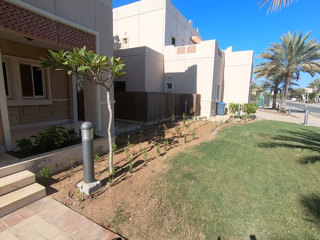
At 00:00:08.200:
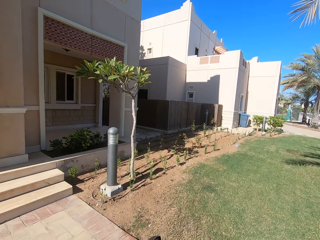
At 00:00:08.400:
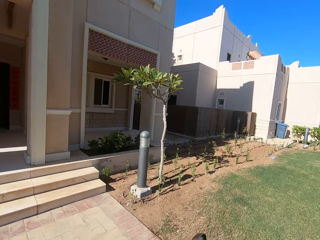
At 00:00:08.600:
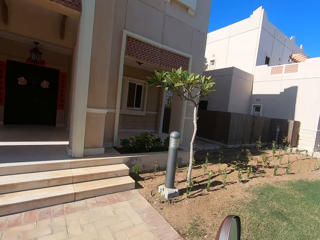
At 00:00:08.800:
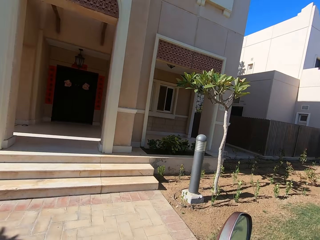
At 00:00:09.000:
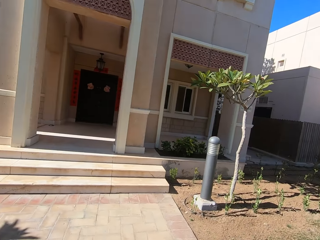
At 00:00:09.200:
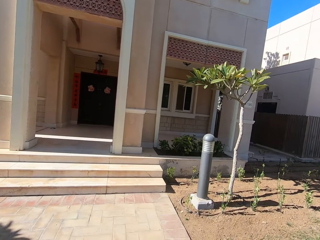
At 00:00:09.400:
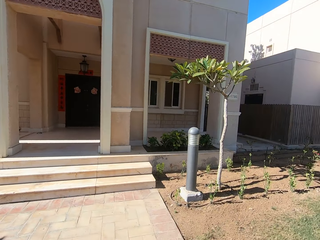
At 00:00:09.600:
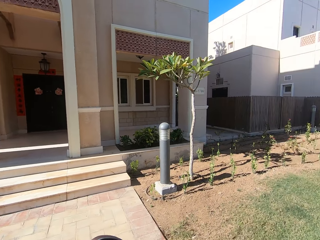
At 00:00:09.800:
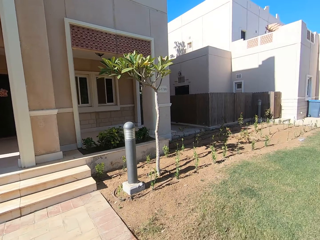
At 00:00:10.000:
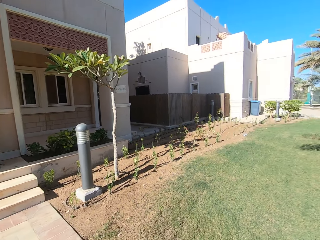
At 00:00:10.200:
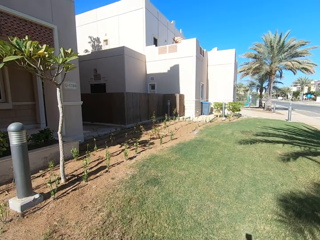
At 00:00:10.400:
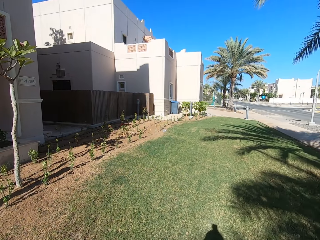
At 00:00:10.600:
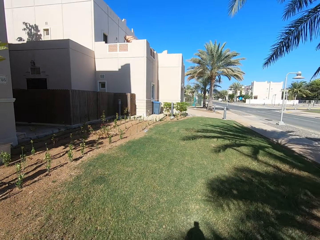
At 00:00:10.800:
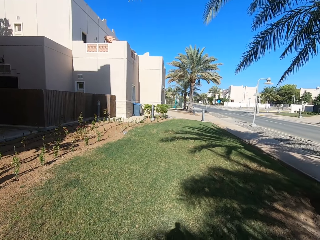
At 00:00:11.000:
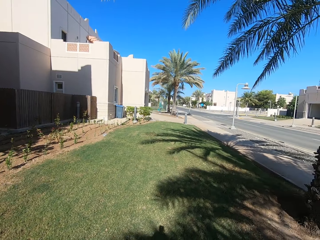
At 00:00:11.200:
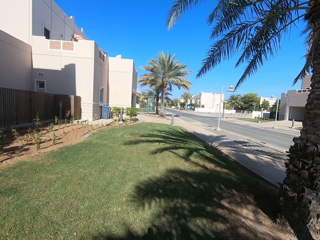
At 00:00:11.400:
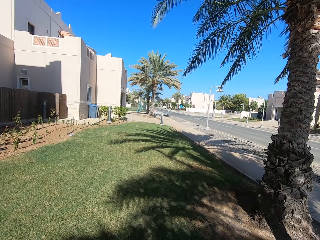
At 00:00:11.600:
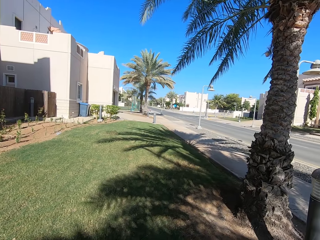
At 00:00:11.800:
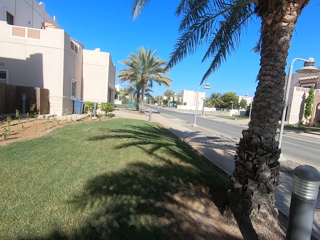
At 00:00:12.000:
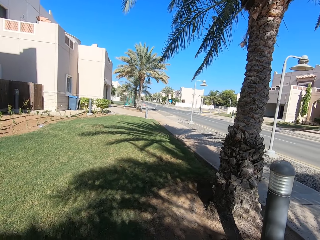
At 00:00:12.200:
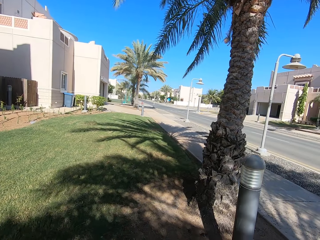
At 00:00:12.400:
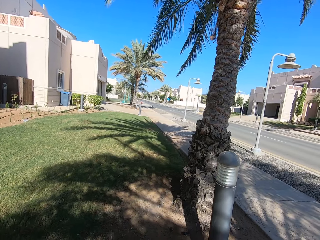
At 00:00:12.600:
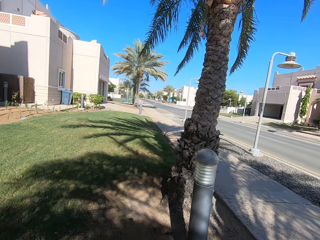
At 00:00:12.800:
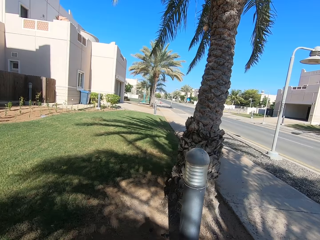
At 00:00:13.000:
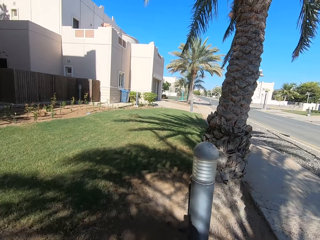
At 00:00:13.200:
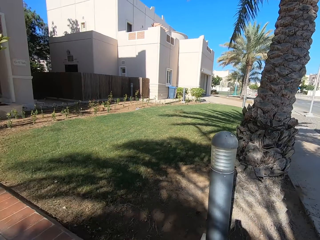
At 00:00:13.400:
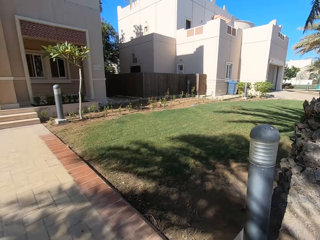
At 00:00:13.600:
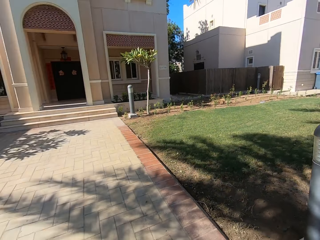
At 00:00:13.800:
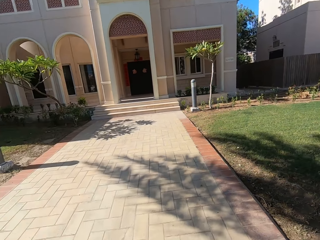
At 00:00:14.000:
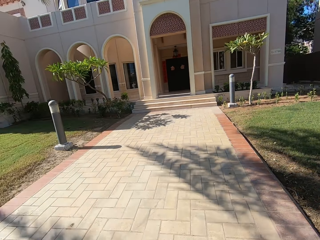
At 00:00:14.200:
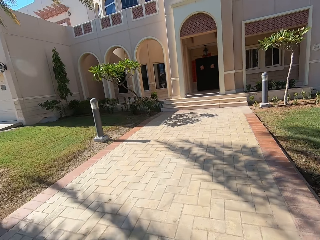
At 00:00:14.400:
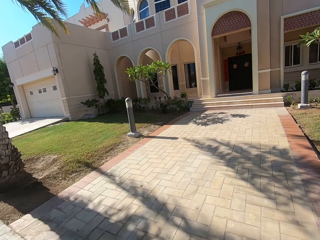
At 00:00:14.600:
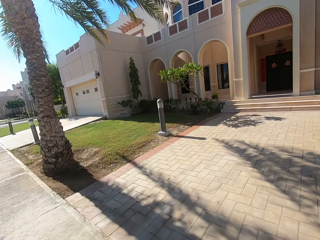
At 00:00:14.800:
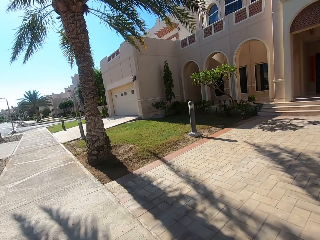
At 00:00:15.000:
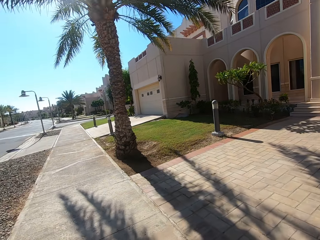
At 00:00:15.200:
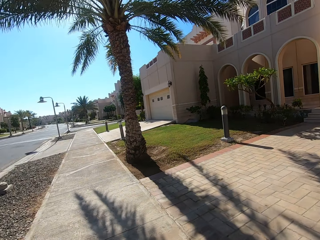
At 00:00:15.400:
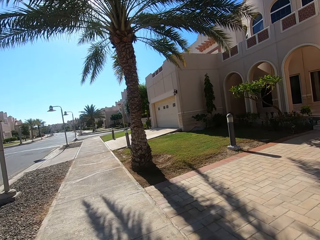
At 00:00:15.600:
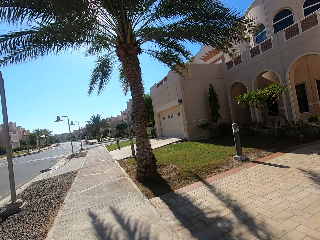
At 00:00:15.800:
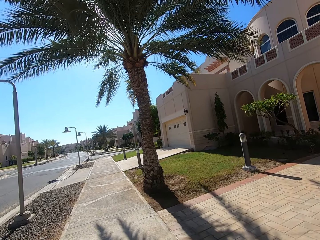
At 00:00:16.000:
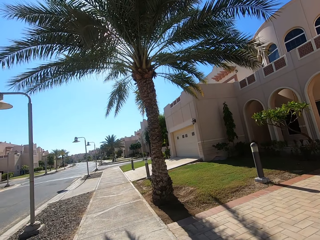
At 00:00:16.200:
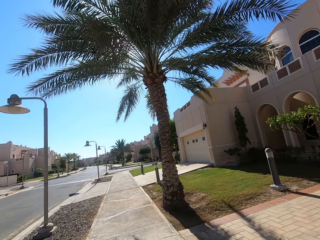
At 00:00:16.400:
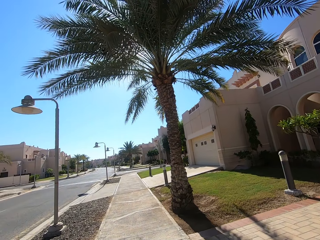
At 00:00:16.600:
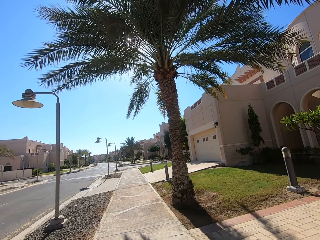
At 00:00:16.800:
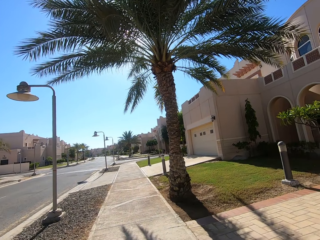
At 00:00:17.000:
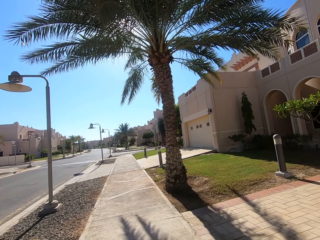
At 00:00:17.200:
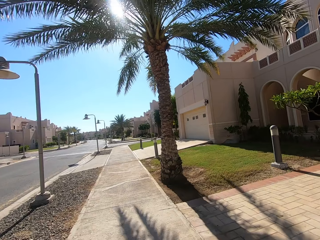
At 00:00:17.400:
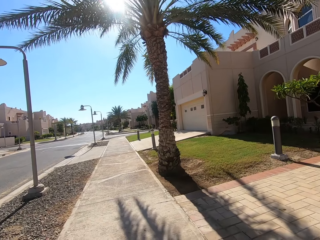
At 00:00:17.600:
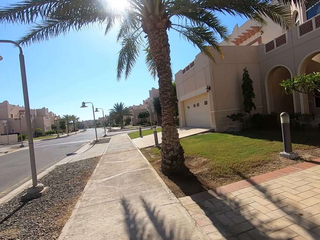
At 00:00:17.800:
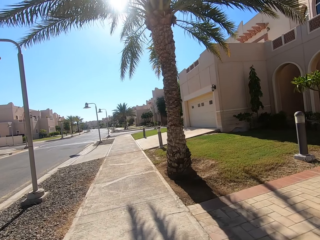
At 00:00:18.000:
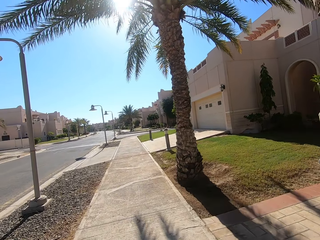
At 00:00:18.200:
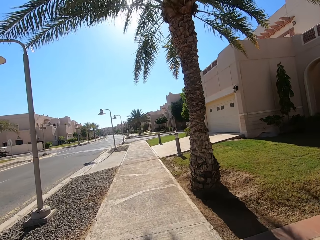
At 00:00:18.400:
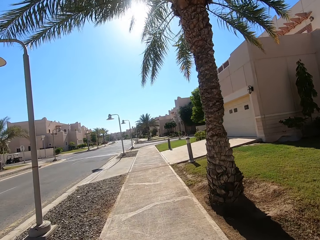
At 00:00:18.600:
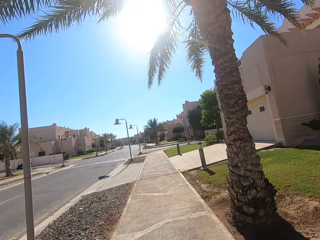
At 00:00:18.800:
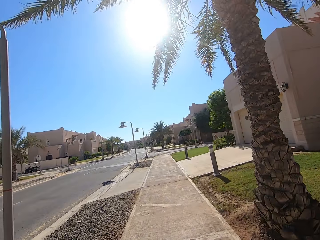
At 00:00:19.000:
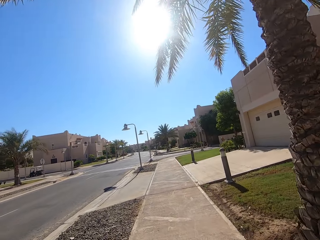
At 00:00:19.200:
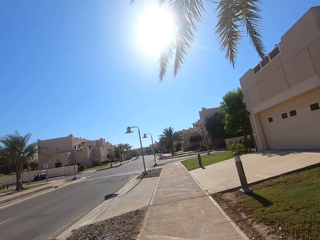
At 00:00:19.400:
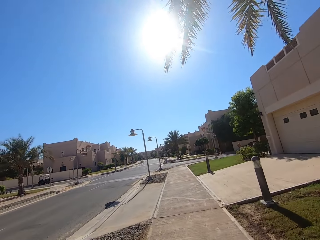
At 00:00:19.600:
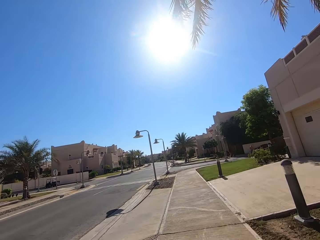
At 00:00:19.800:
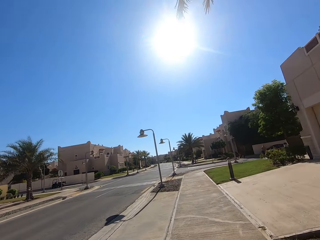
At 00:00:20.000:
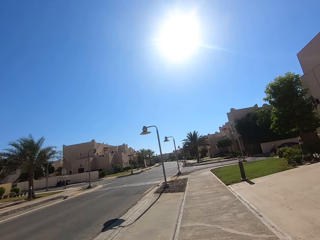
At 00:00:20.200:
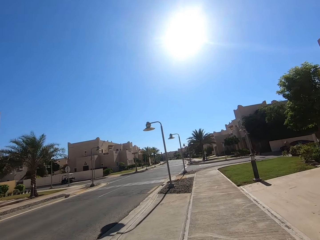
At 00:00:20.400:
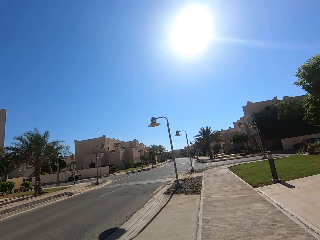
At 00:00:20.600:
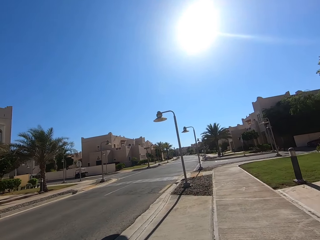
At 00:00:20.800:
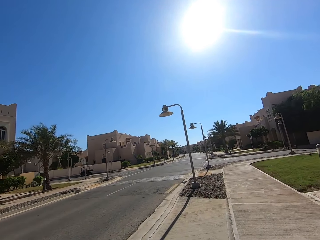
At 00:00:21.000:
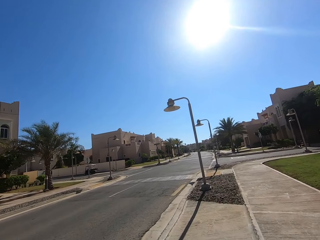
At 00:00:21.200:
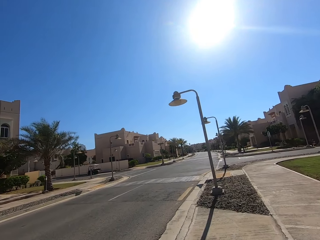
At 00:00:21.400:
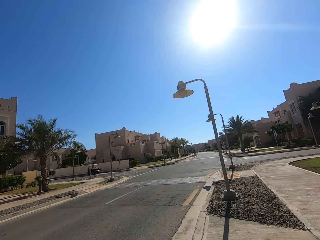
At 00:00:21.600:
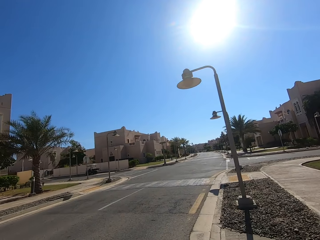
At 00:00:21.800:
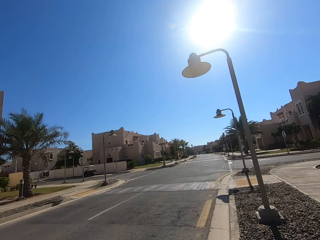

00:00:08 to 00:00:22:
The camera wearer rides a motorcycle to the road. They ride a motorbike.

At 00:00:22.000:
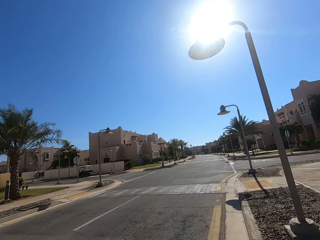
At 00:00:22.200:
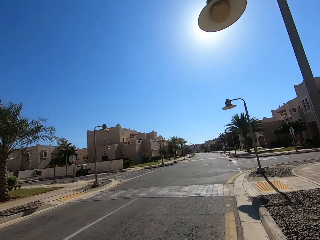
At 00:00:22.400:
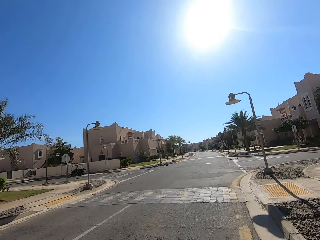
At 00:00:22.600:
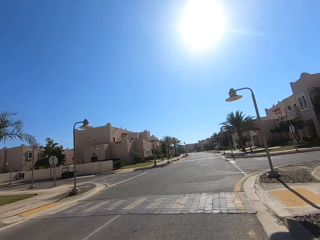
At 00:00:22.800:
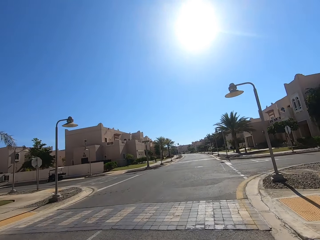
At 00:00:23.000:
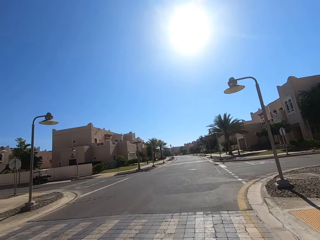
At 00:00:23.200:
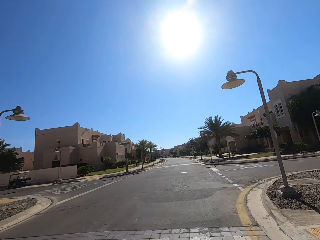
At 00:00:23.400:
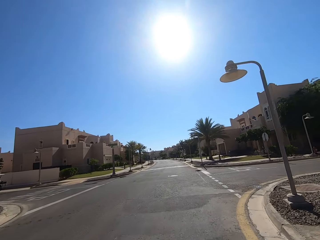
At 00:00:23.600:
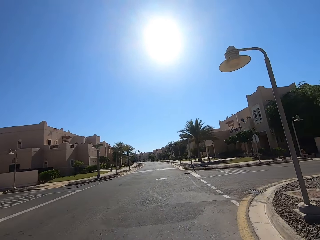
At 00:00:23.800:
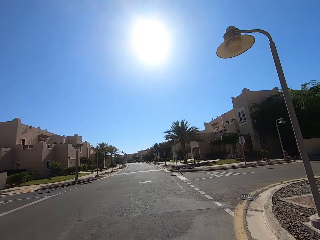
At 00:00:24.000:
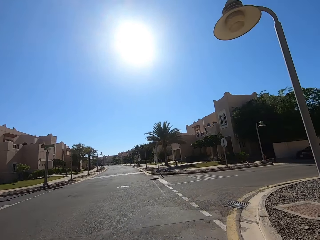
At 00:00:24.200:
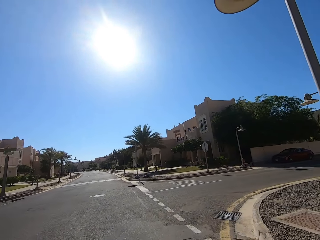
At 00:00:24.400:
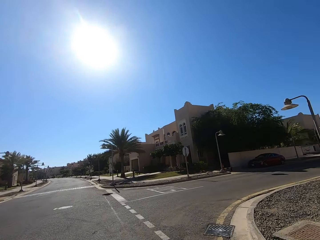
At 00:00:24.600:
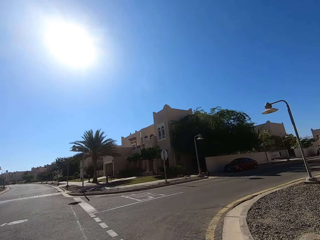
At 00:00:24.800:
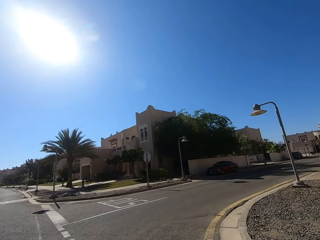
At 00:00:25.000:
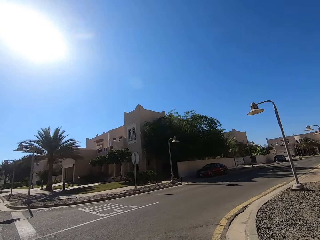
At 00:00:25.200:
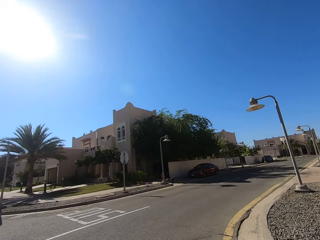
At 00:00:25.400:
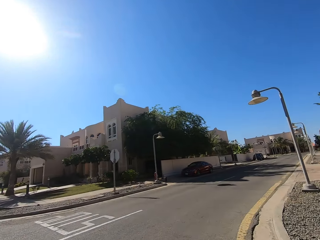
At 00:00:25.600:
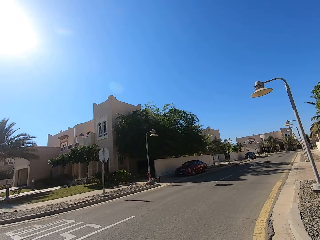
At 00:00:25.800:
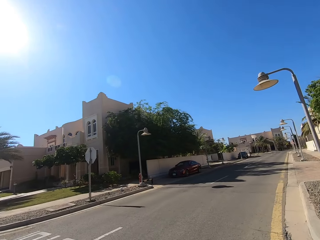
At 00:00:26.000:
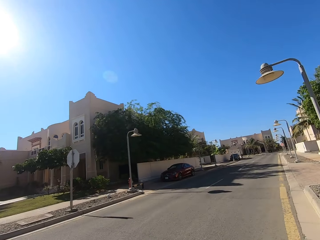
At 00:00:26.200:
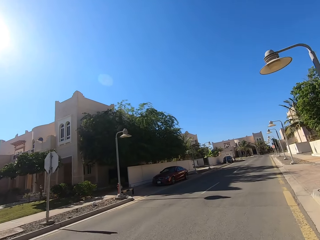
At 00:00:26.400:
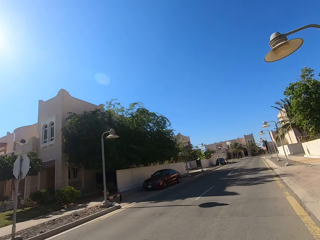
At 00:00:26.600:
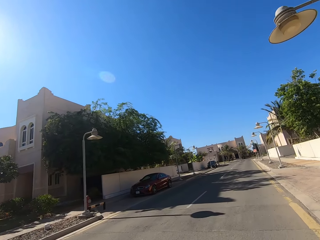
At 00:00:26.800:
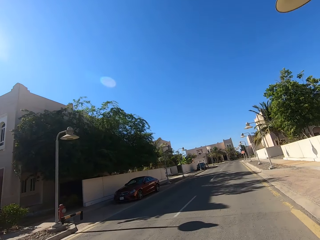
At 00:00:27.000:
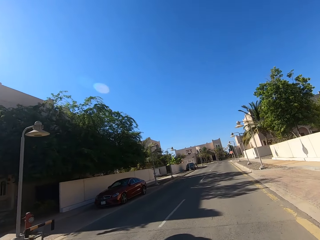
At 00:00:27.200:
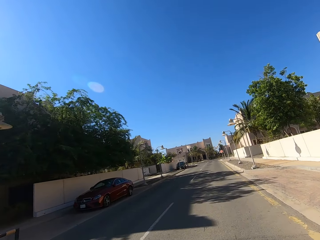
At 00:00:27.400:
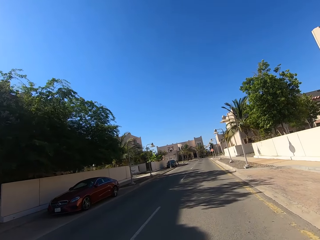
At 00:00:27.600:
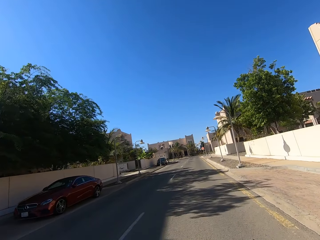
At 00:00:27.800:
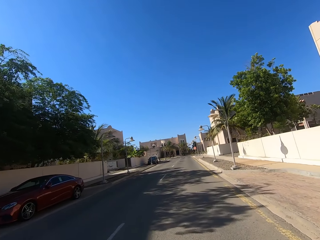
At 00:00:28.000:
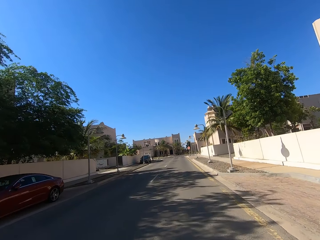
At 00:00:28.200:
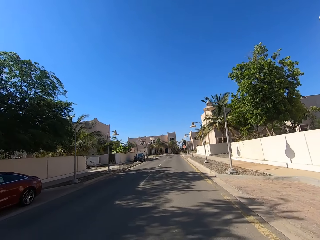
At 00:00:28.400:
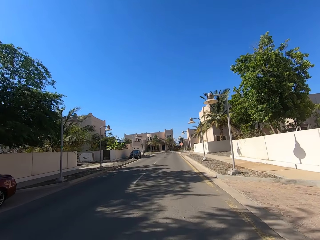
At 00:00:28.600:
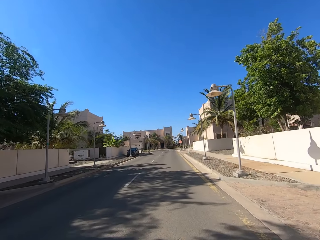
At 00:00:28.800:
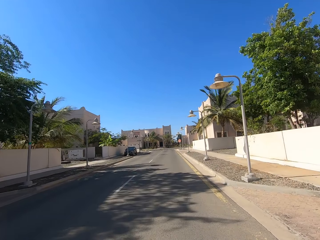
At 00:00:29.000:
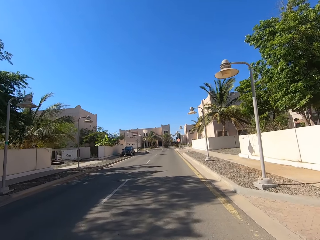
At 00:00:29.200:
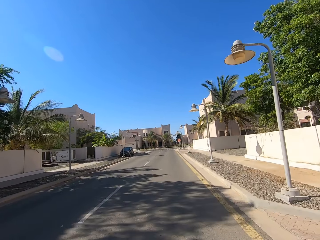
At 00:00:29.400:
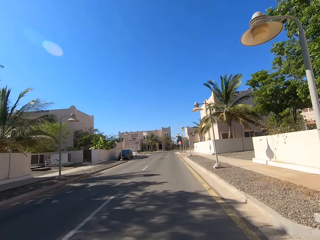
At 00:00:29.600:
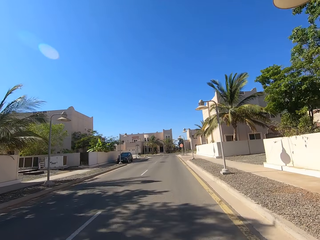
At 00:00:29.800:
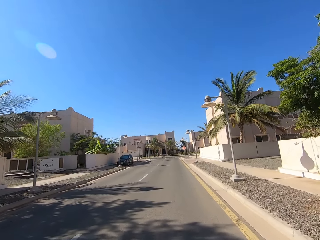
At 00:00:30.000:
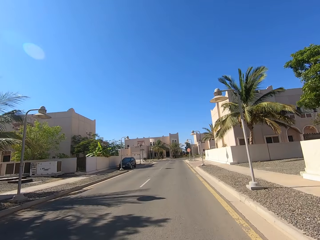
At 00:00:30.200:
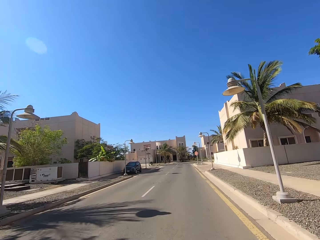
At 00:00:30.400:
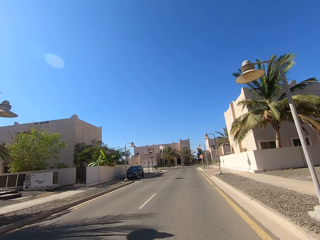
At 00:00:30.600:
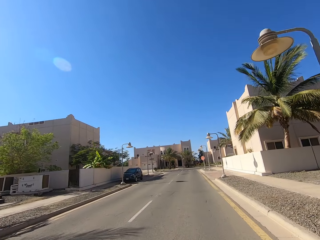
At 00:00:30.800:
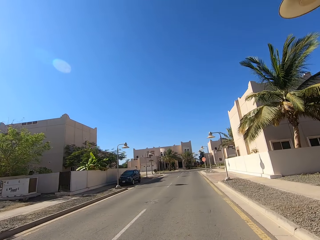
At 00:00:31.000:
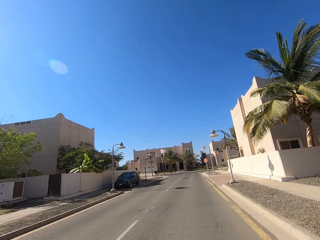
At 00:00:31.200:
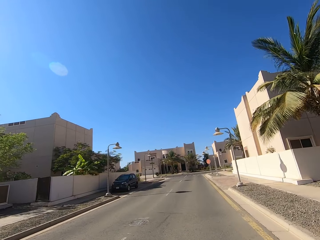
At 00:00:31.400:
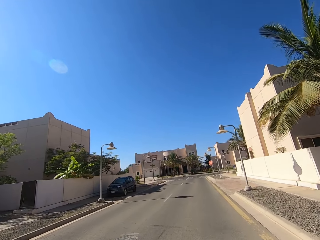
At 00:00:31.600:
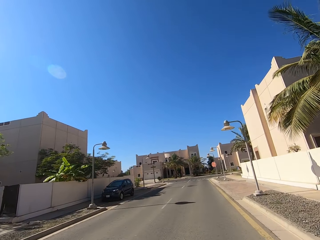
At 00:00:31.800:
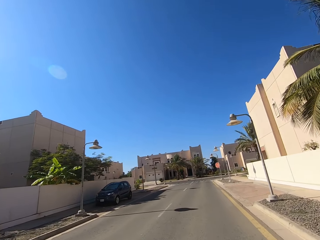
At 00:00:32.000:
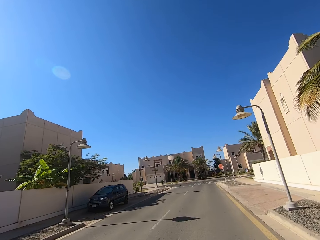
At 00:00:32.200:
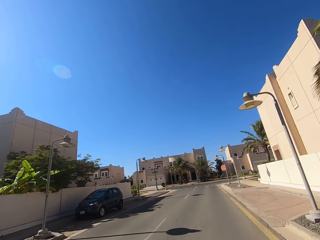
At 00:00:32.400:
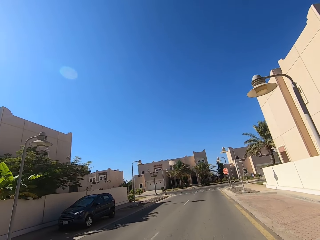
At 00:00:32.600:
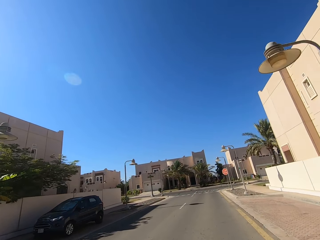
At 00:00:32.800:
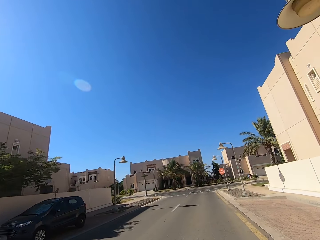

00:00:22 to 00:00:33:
The camera wearer rides the motorcycle on the road. They ride the motorcycle to the right.
